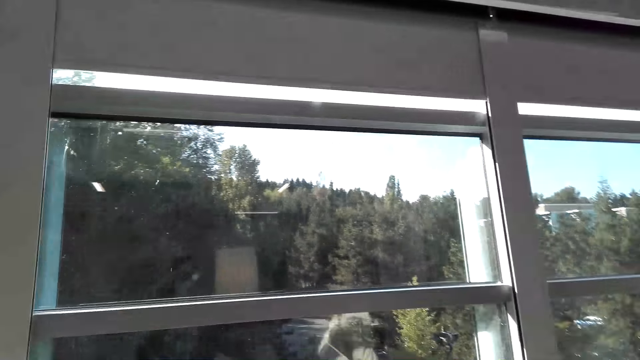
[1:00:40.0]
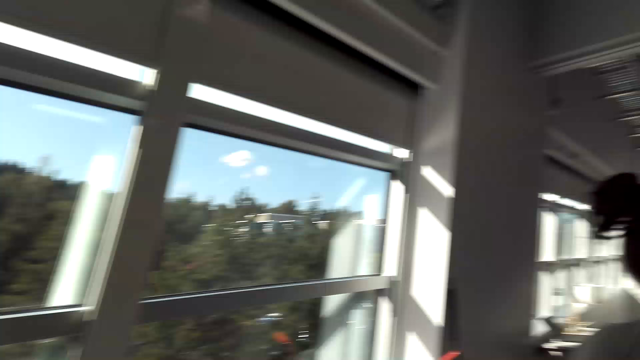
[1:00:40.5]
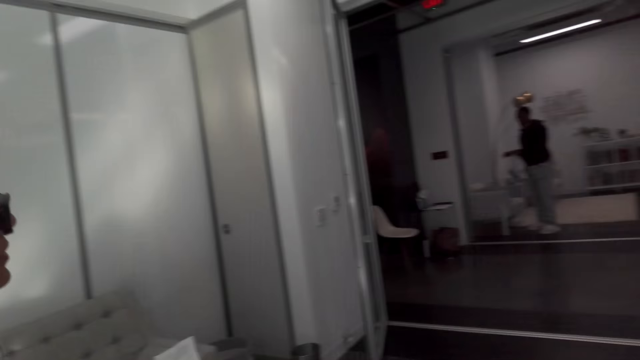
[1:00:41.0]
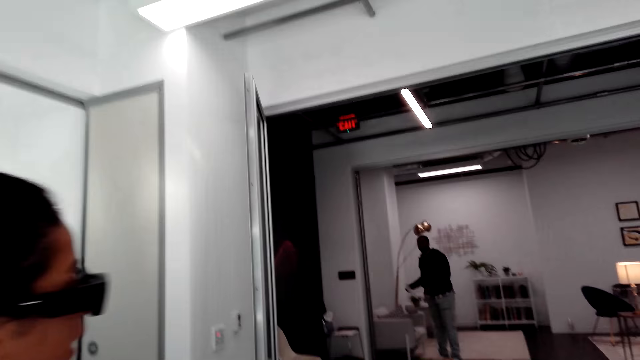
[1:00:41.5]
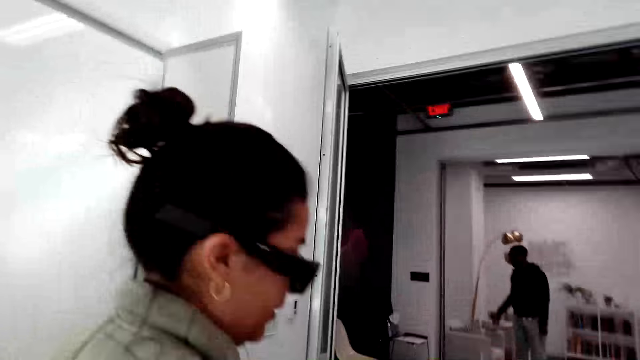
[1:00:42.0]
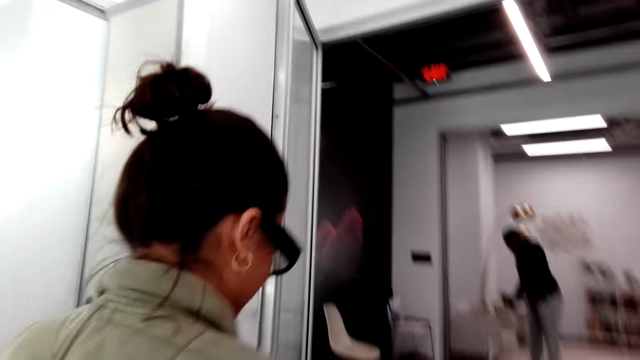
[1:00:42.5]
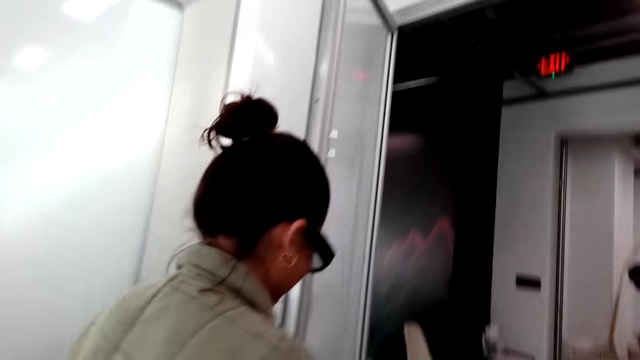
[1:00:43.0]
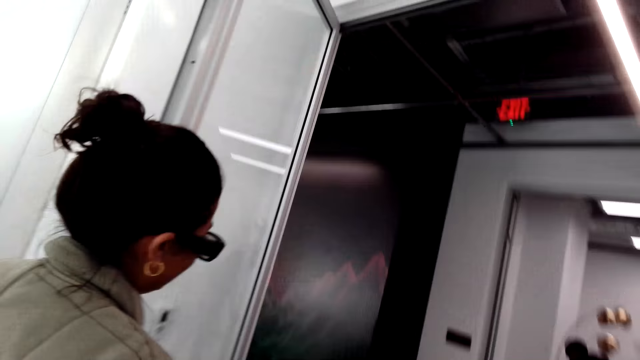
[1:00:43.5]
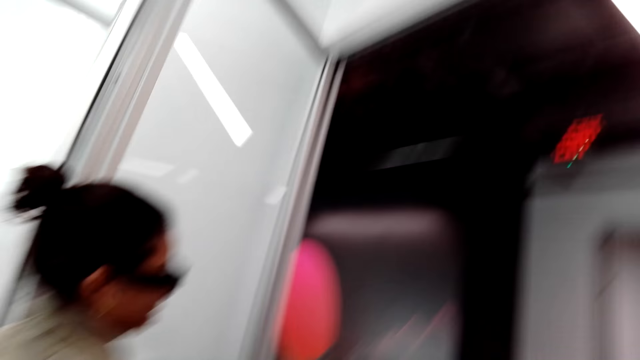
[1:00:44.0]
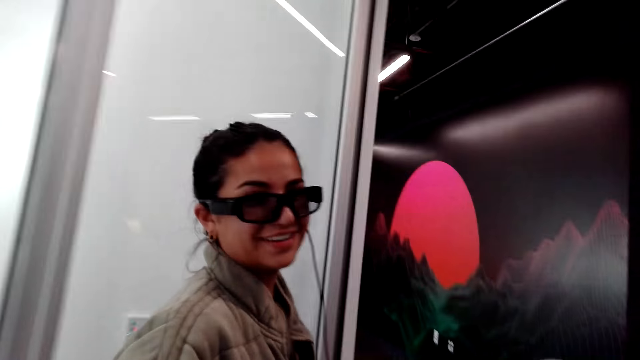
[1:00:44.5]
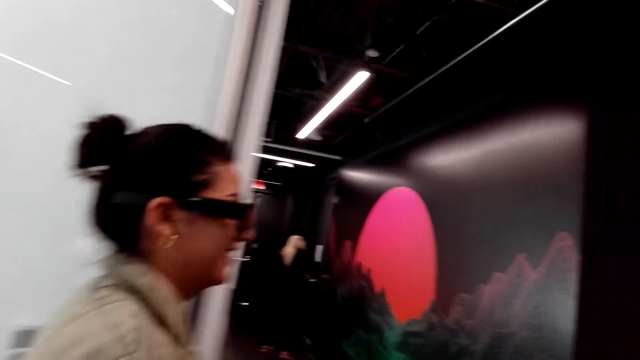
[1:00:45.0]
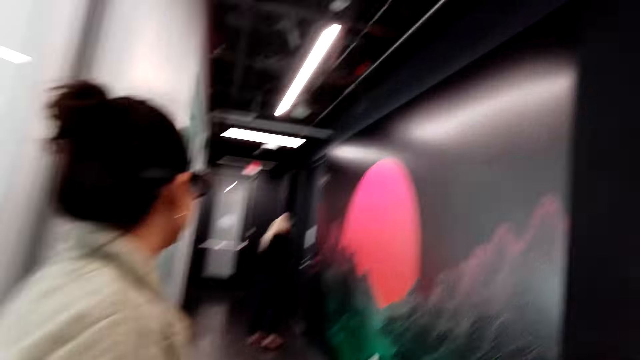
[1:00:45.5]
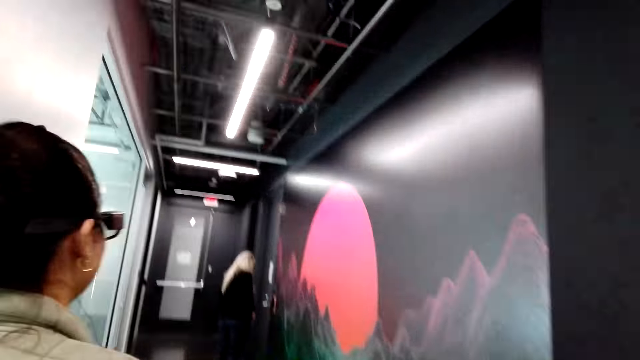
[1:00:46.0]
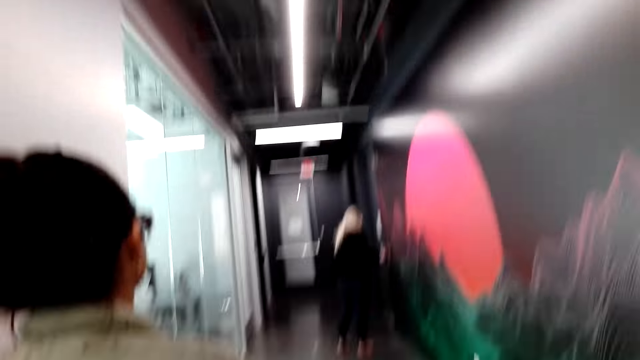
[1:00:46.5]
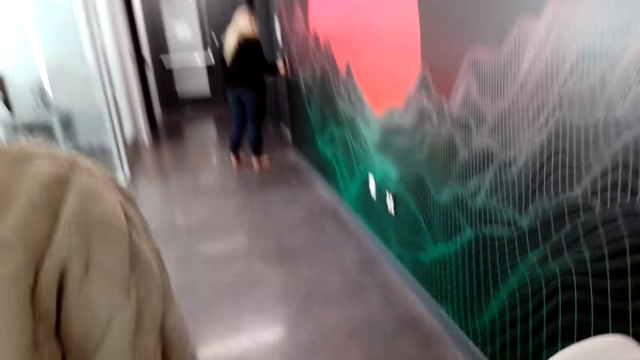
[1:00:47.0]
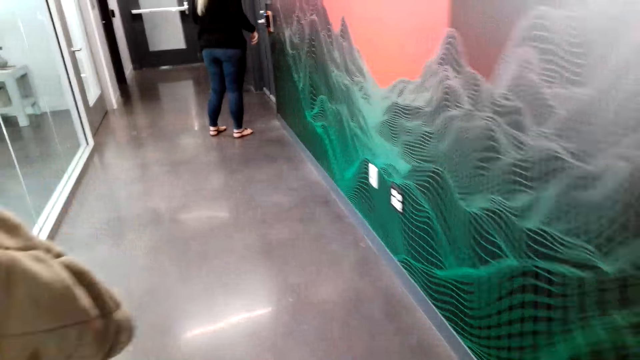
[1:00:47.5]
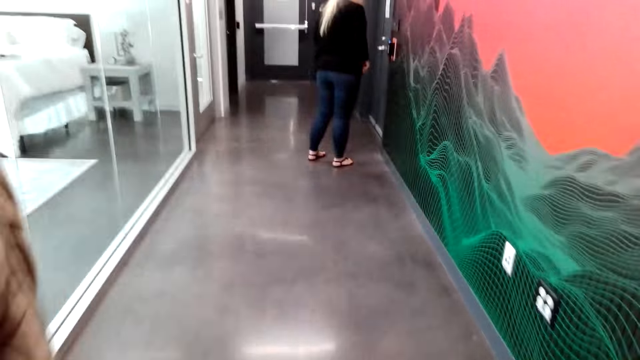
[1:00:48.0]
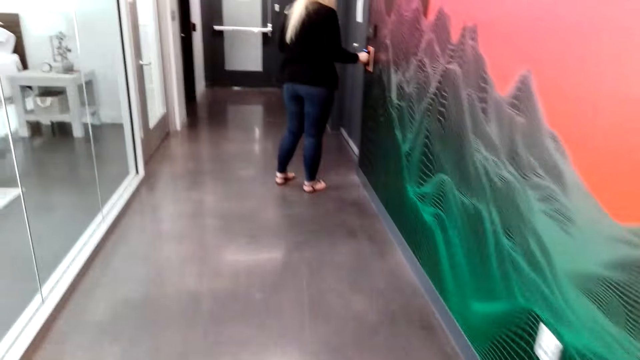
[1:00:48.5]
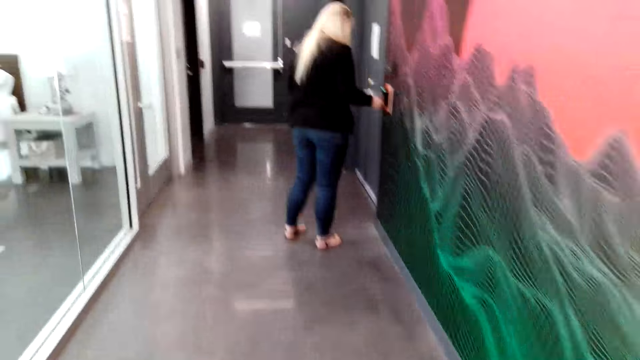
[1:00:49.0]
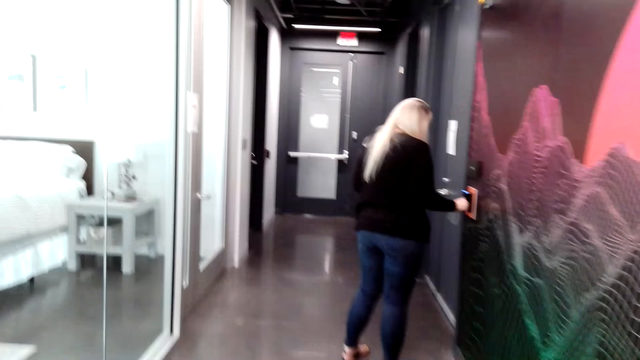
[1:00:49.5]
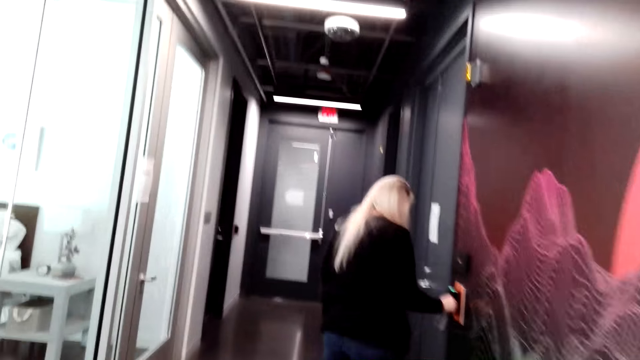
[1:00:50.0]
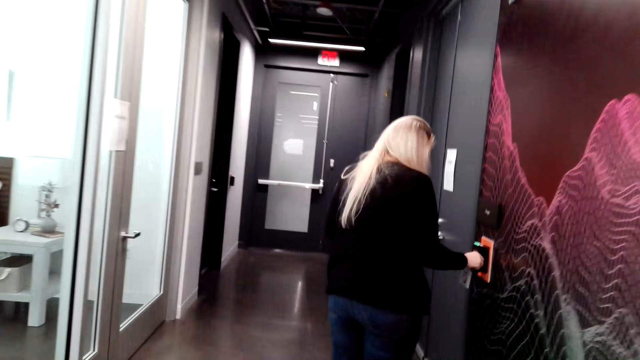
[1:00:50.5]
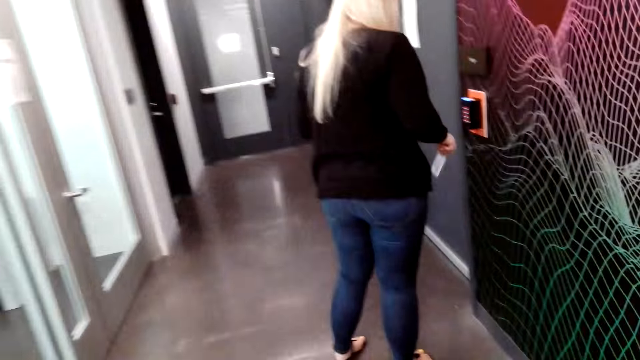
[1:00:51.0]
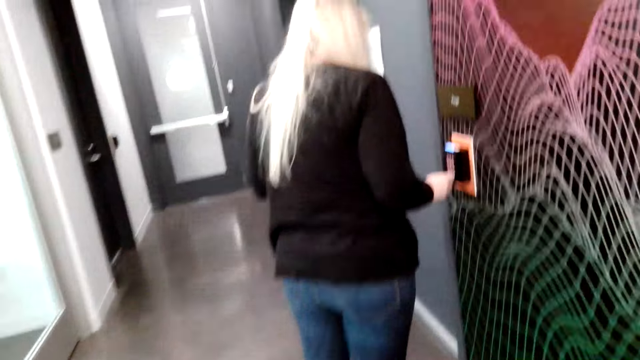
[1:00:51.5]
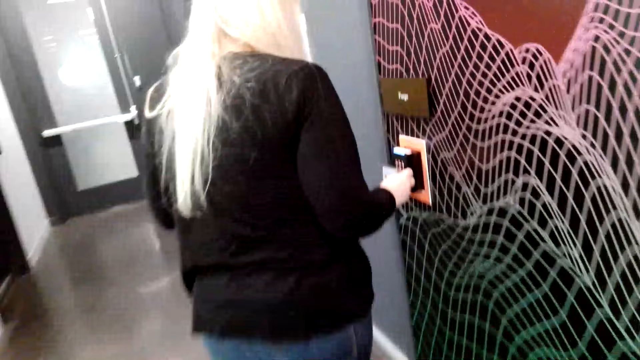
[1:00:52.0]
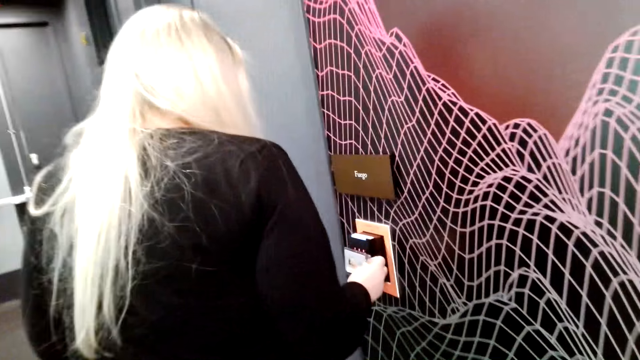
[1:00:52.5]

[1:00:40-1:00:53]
The camera wearer walks around. They talk to a woman. They laugh. The woman looks at the camera wearer. The woman operates something. The woman talks to the camera wearer.

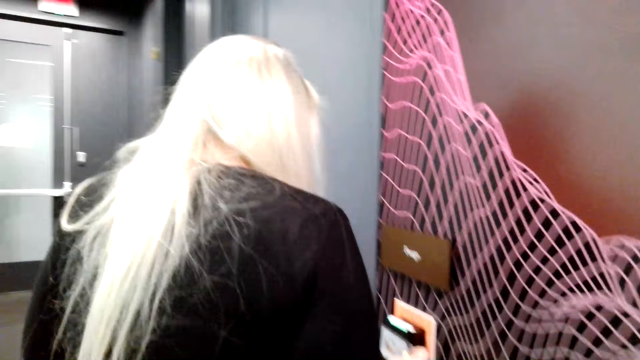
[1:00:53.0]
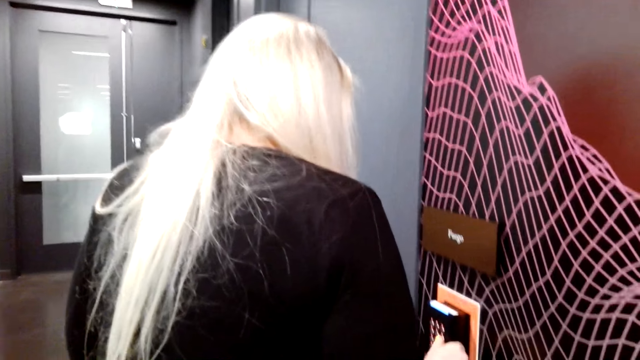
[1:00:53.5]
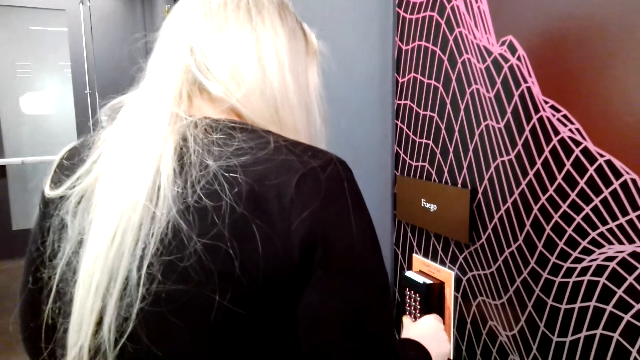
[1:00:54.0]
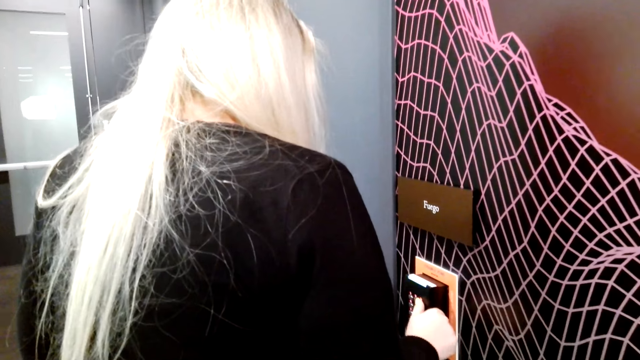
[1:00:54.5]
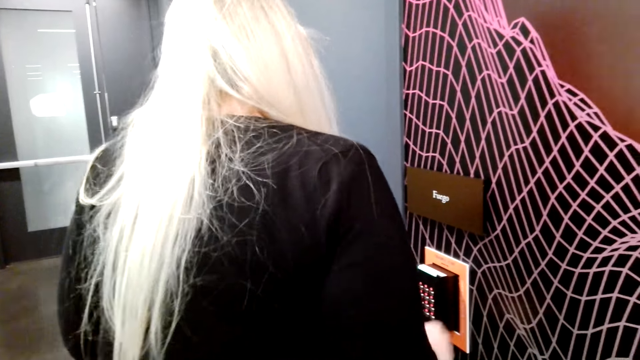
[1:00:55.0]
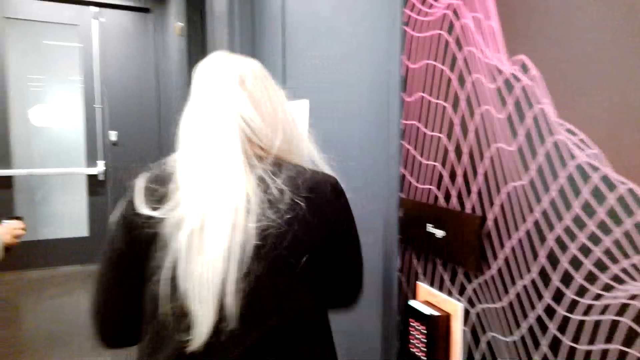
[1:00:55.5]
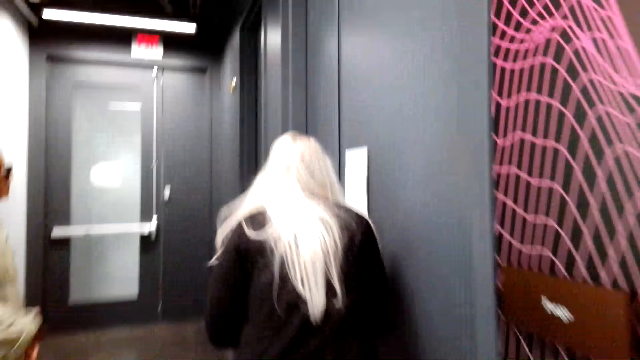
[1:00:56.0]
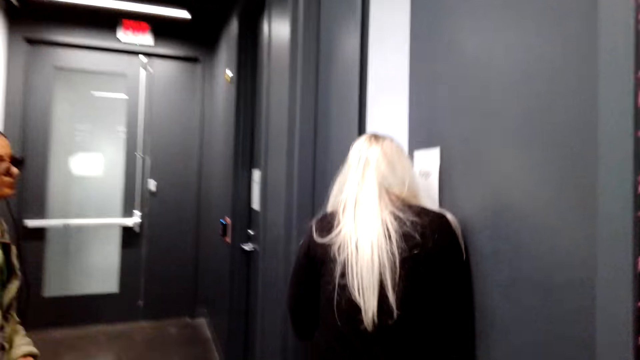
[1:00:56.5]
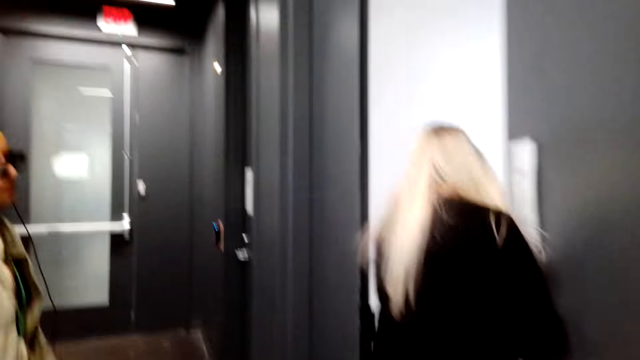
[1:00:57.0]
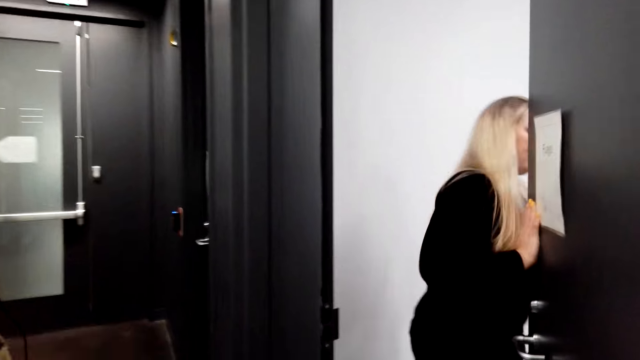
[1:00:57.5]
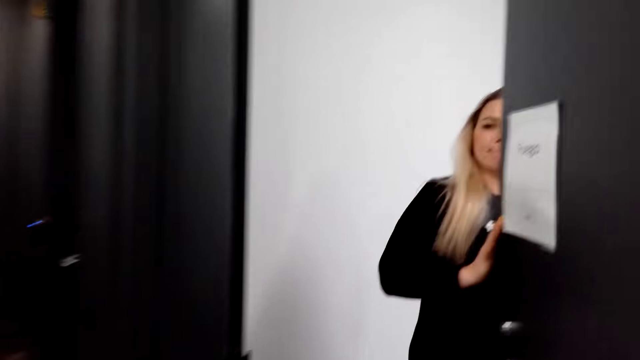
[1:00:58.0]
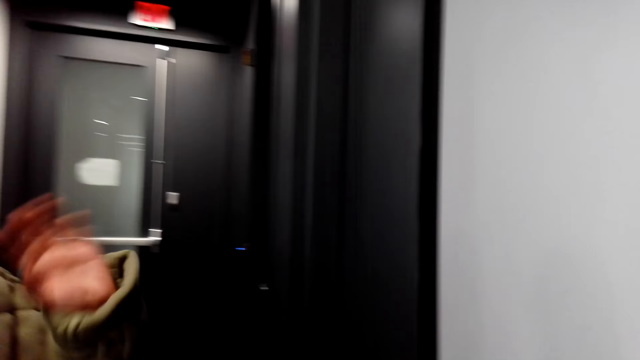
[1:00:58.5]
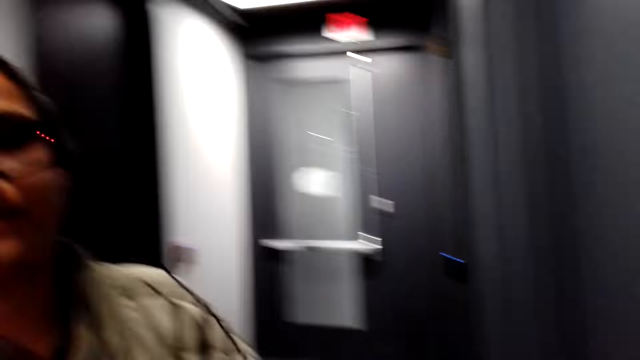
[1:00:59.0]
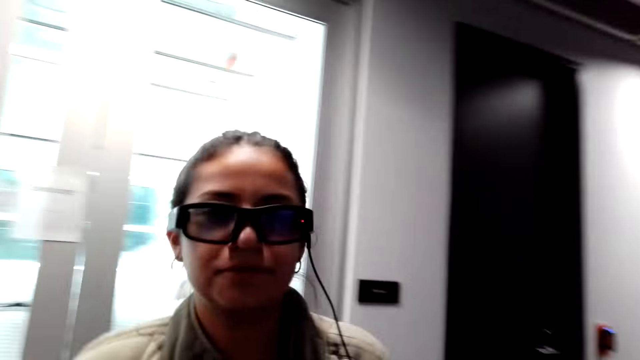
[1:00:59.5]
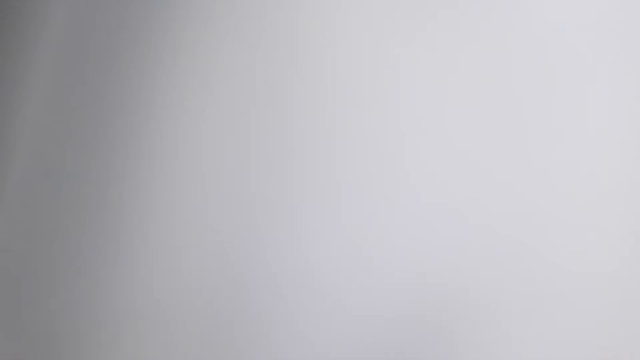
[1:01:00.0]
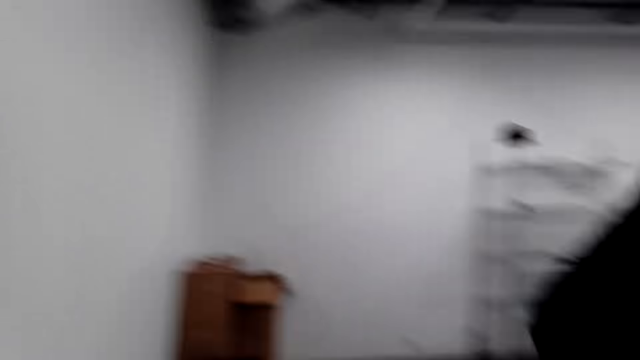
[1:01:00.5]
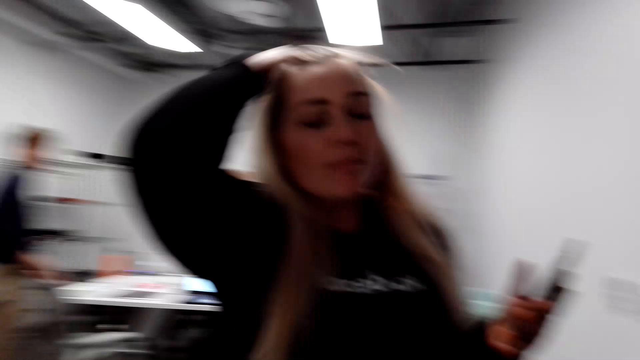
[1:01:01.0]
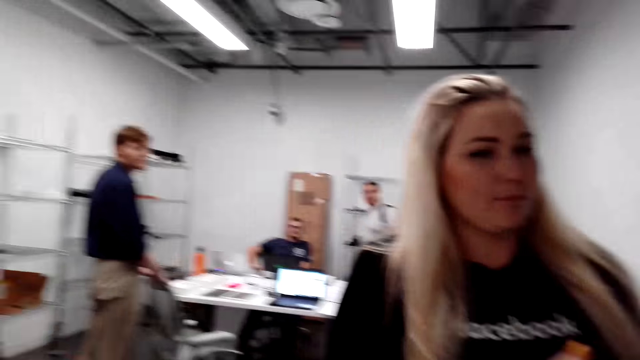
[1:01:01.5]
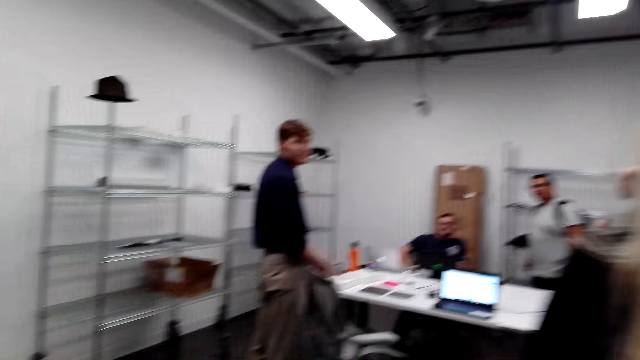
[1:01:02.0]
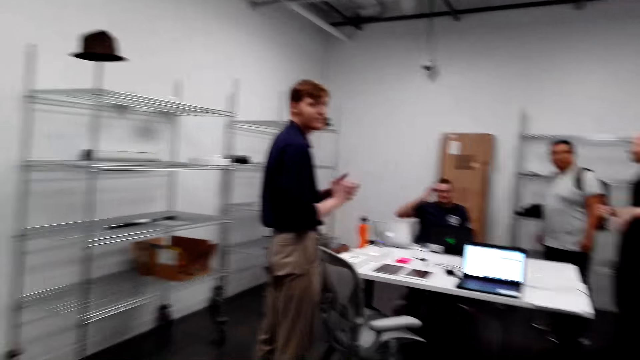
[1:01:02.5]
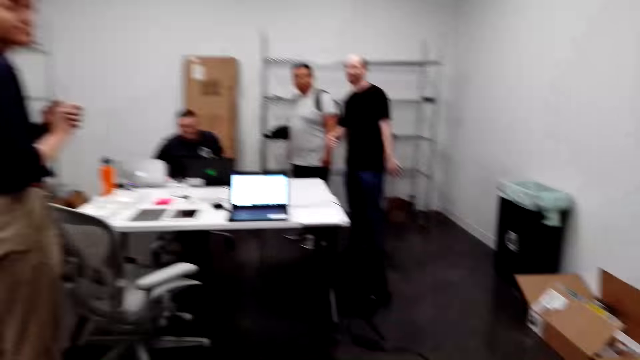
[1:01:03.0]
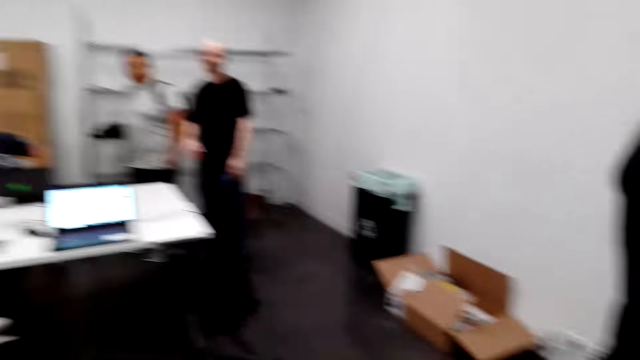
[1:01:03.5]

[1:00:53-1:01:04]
The camera wearer stops walking. A lady opens a door. The lady enters a lift. A woman talks to the camera wearer. The woman waves her hand. The camera wearer walks around. They talk to the woman. They turn.
